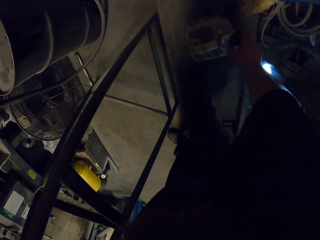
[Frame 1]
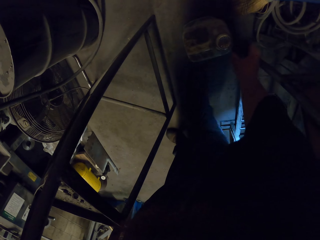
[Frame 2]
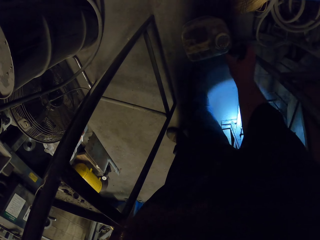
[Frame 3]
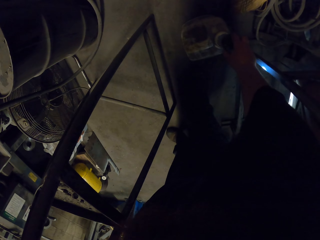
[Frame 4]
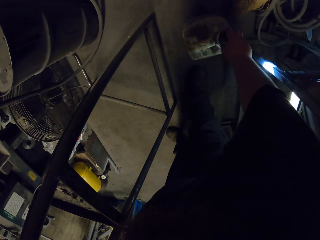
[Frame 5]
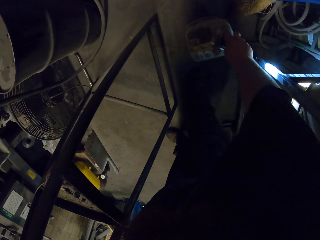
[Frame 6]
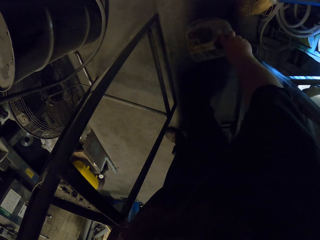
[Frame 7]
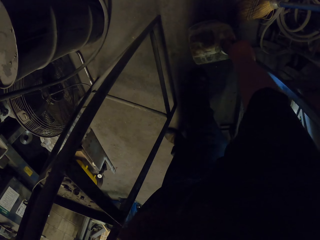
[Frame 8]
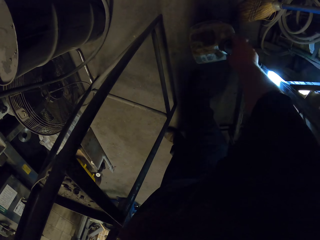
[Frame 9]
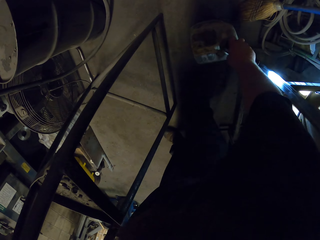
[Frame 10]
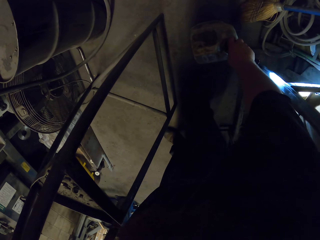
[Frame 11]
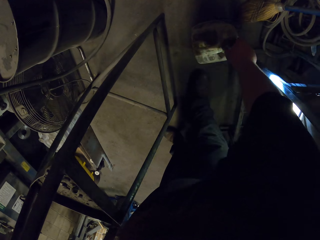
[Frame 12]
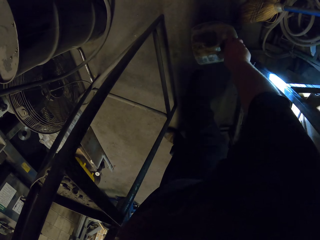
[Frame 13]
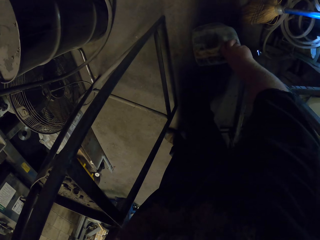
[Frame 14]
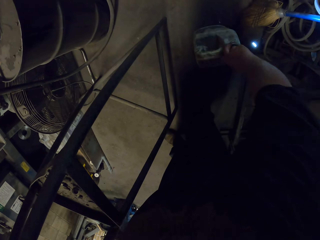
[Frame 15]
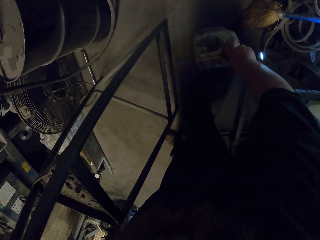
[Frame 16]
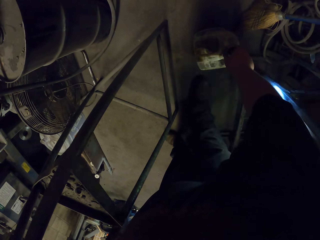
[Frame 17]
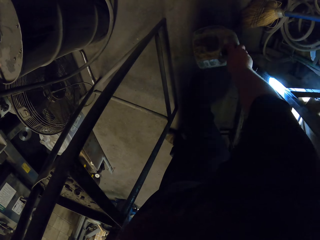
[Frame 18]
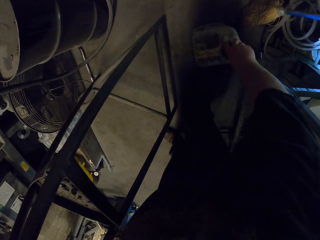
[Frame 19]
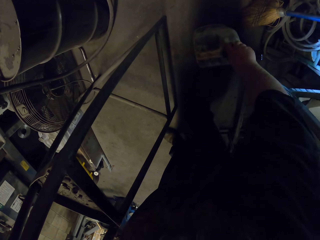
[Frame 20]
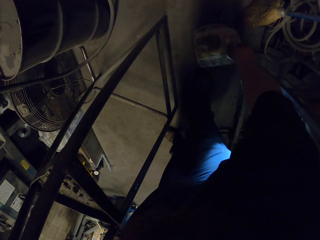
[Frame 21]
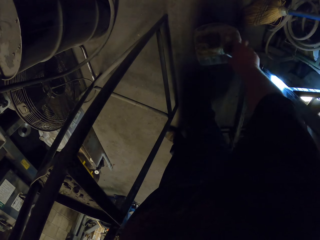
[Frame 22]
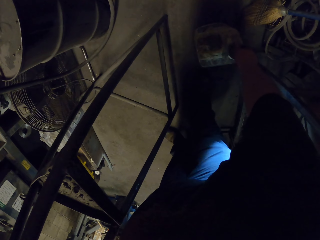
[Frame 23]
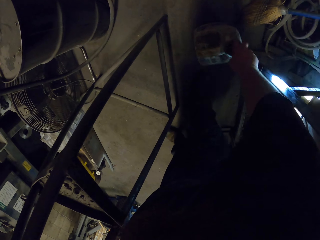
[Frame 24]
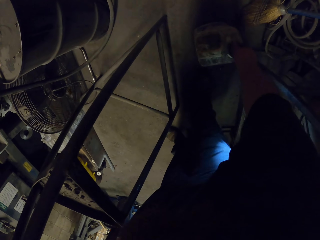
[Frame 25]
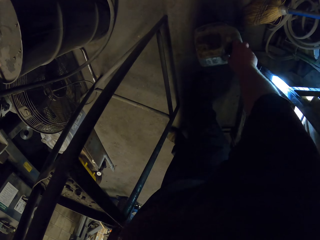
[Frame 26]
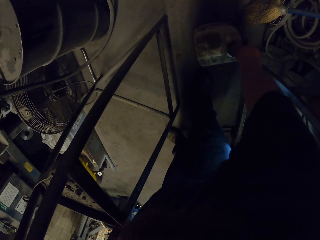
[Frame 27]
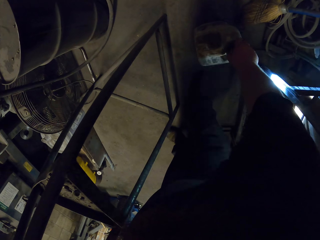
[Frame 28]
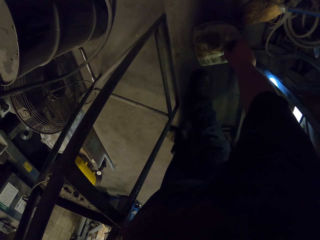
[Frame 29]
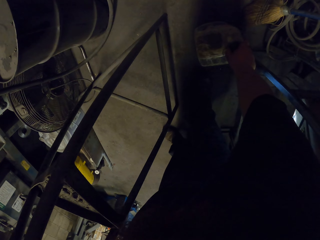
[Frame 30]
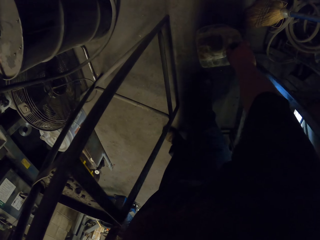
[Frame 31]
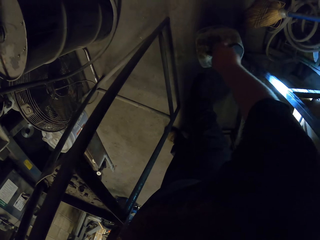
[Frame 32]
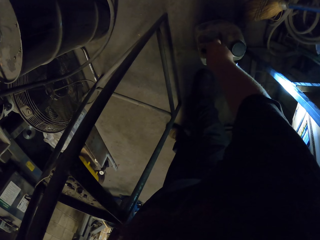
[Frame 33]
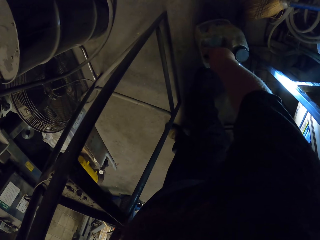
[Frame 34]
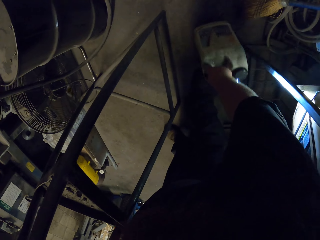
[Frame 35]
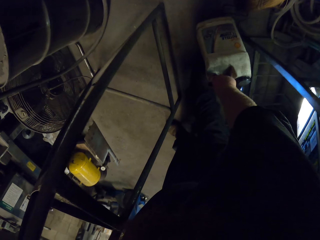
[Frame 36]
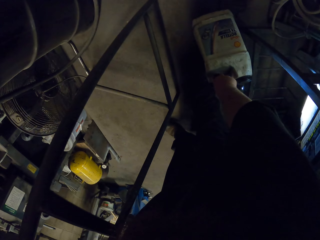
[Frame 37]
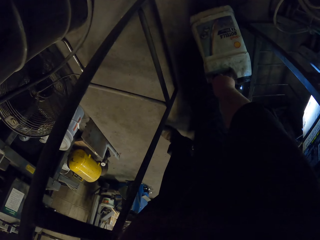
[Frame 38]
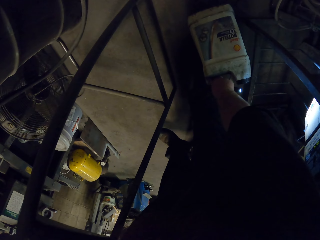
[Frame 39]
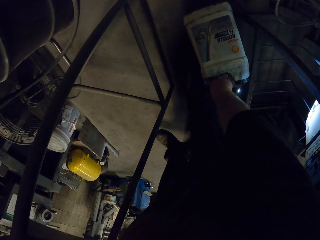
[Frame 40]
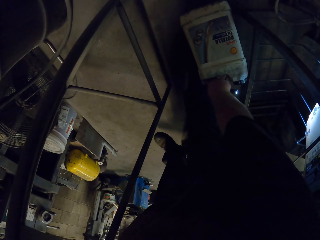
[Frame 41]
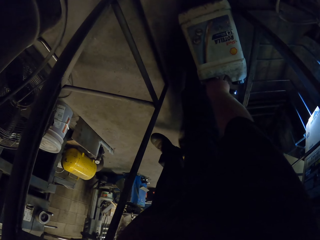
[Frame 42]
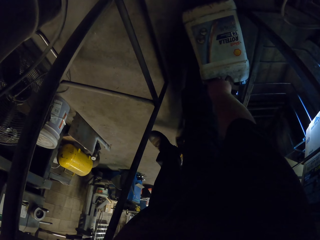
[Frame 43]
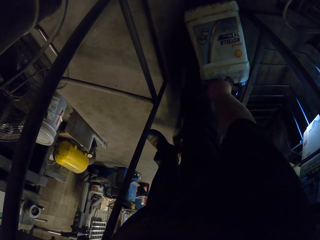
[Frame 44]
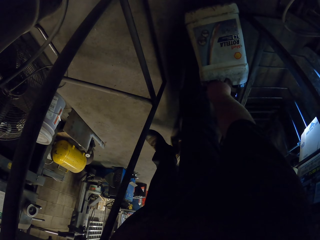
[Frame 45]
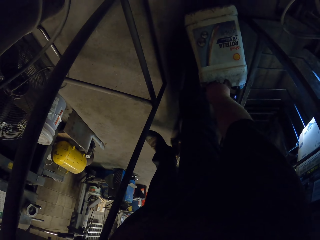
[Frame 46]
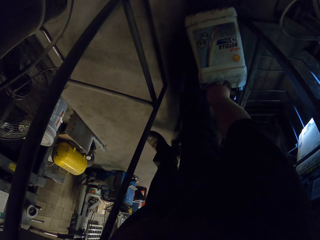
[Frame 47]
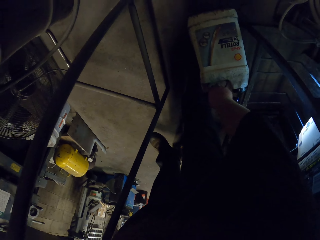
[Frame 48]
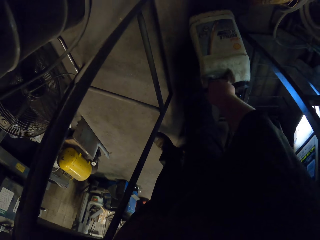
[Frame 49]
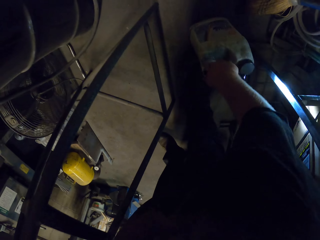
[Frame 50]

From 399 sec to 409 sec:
The camera wearer closes the jerrycan. They open the jerrycan lid.

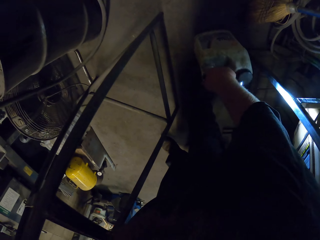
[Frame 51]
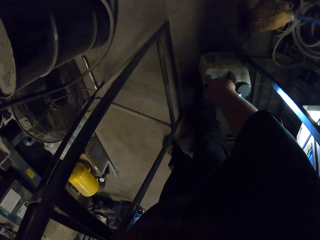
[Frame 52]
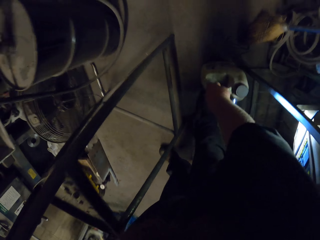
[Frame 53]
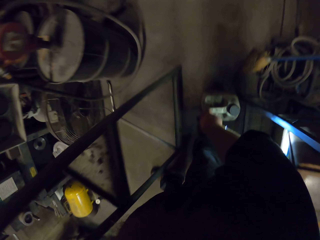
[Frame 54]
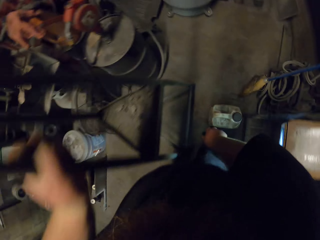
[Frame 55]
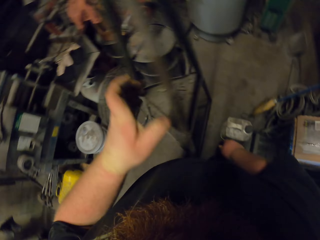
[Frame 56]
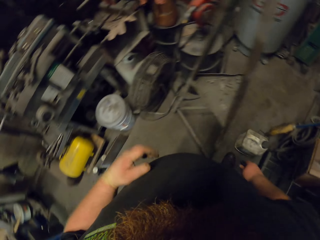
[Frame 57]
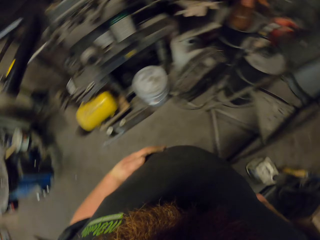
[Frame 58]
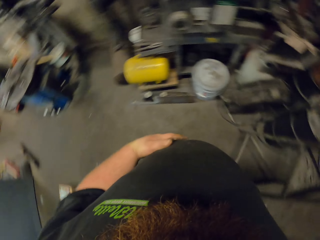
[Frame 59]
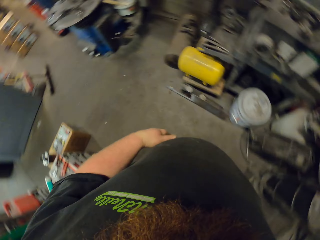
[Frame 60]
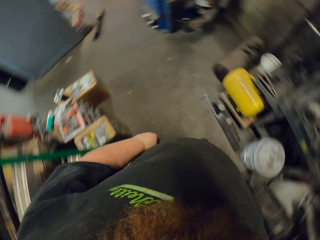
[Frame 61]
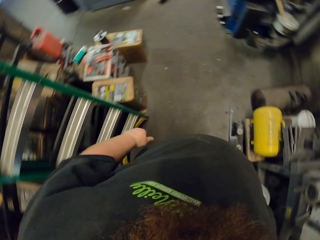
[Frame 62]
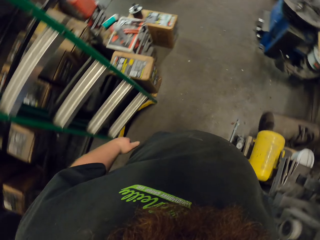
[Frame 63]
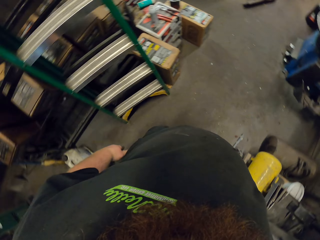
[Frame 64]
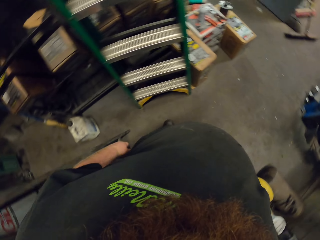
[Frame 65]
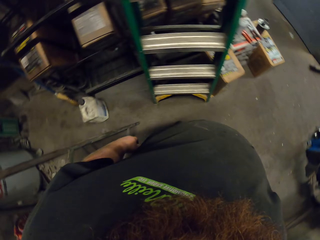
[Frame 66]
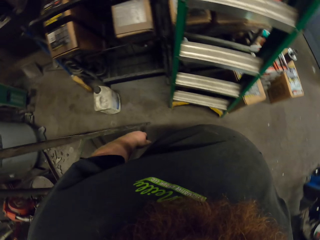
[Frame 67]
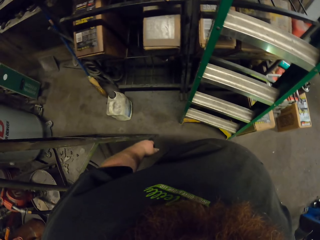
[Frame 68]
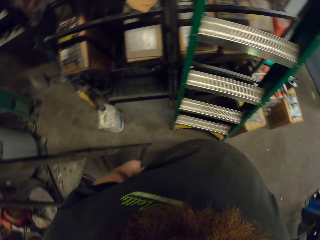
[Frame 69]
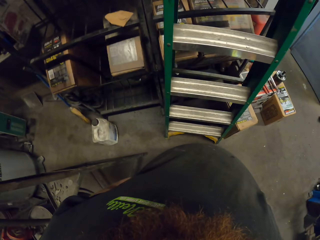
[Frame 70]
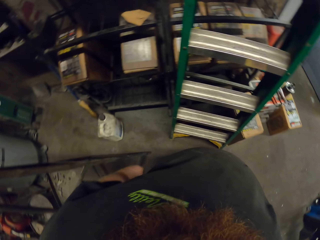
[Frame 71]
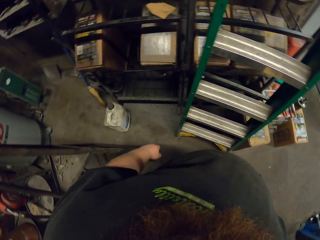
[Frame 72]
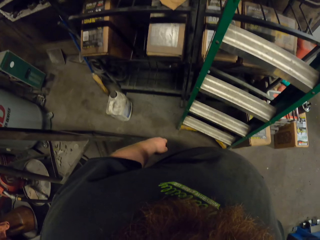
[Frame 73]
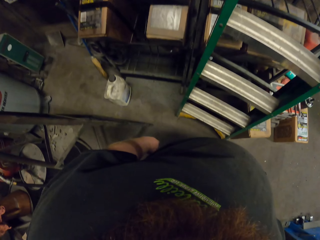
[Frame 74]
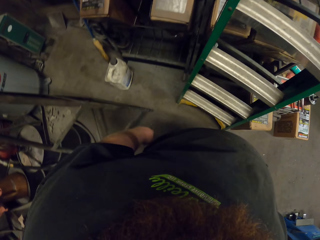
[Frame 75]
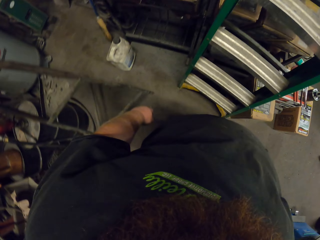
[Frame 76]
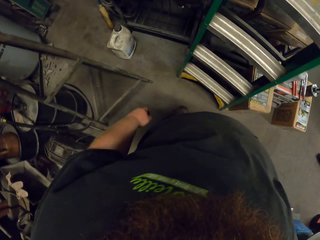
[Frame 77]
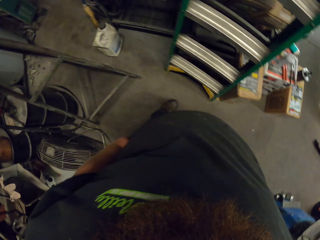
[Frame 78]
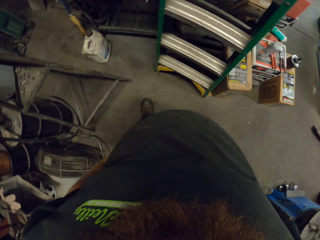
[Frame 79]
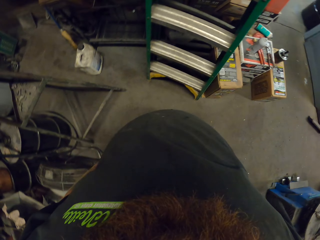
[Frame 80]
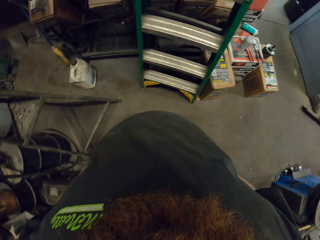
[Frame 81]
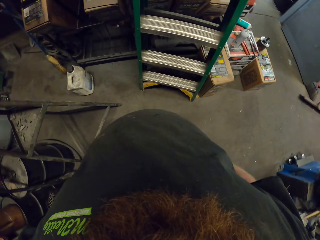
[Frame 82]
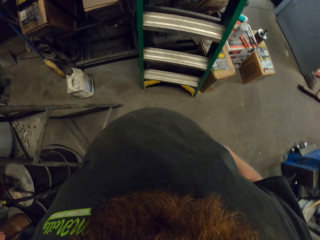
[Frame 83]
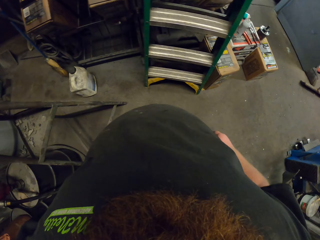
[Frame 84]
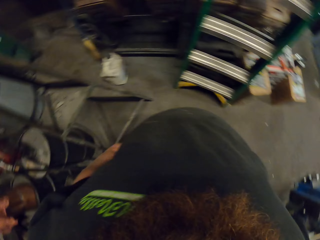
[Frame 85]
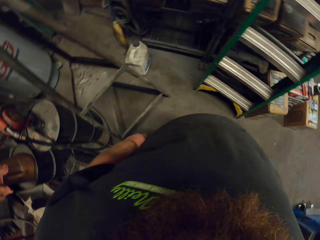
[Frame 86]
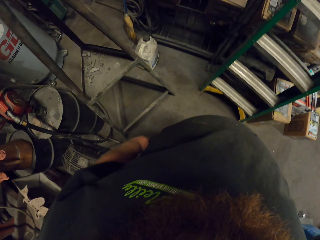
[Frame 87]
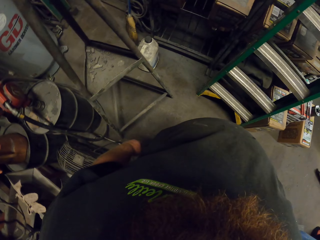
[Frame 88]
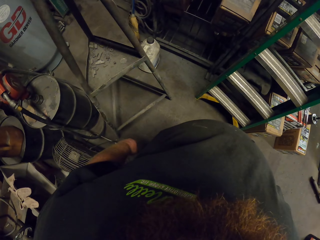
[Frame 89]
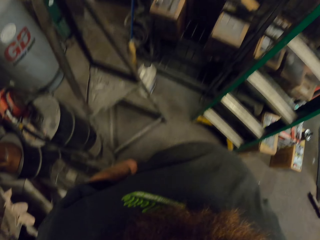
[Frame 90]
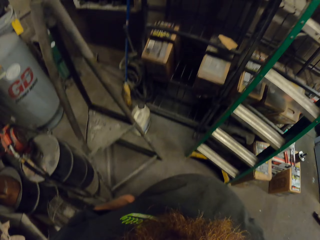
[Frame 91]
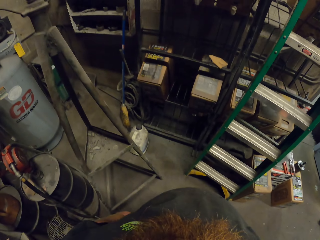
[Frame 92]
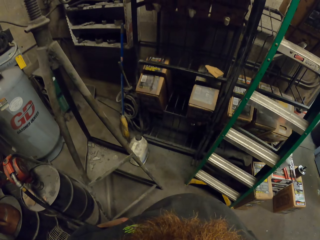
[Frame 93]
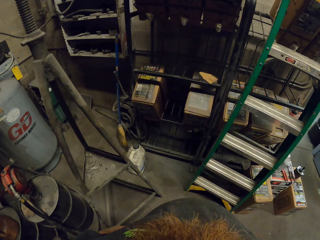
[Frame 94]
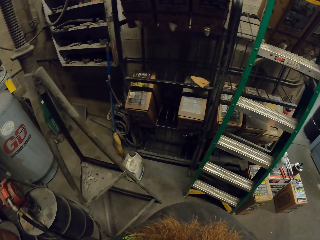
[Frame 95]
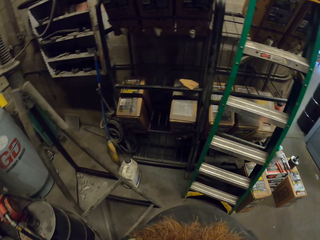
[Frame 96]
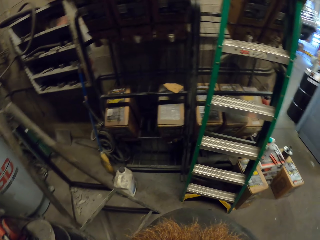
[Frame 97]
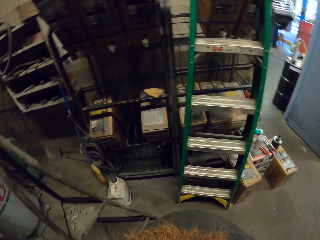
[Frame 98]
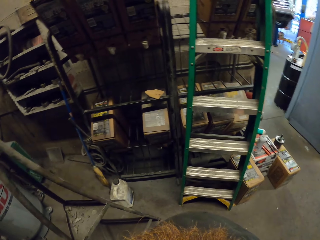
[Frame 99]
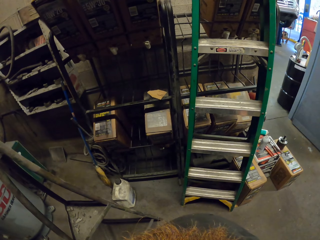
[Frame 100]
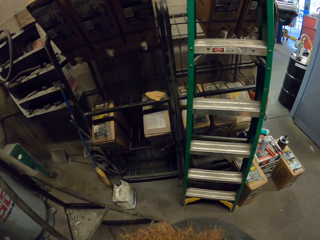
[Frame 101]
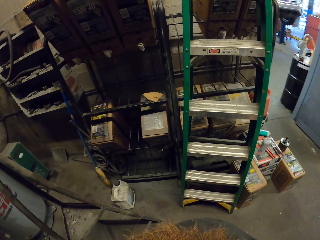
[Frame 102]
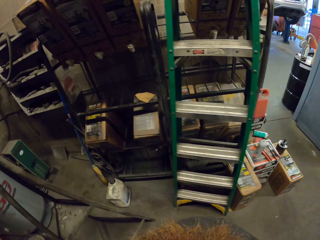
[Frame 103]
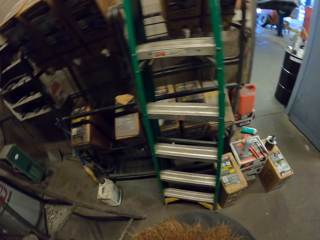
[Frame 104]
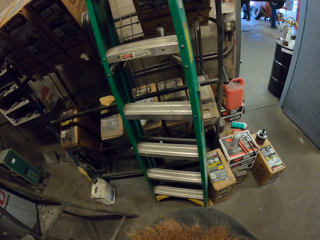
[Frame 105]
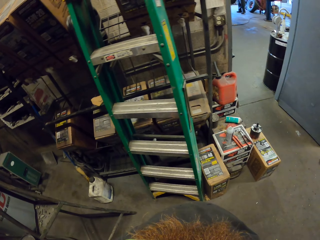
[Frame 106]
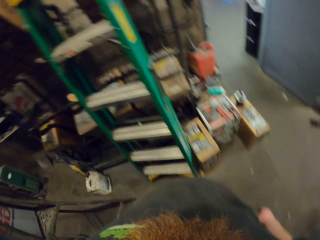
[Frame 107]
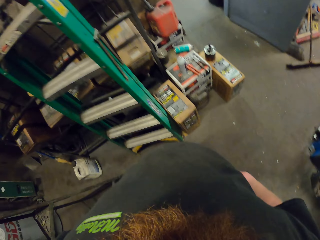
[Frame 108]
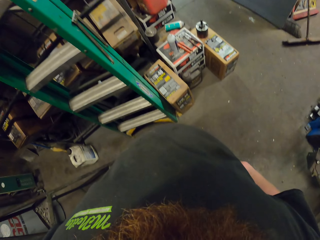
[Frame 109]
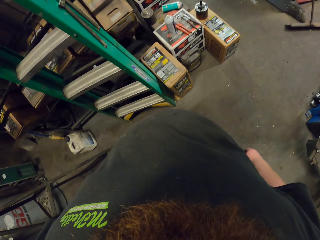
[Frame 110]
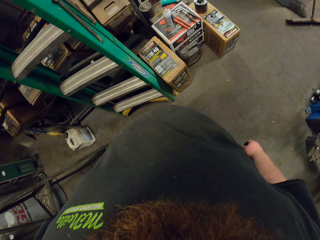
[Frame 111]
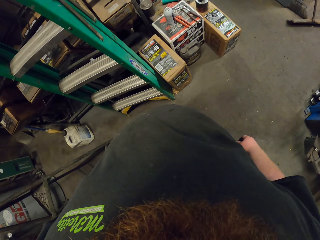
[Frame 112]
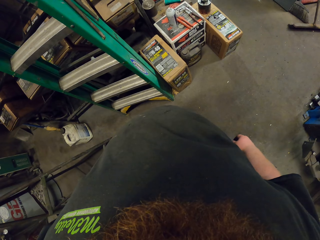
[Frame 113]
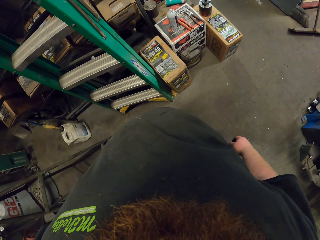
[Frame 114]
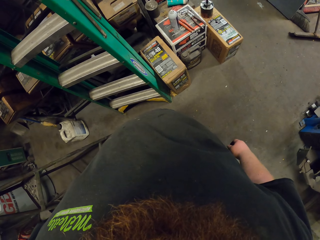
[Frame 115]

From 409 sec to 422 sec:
The camera wearer looks around the garage.
